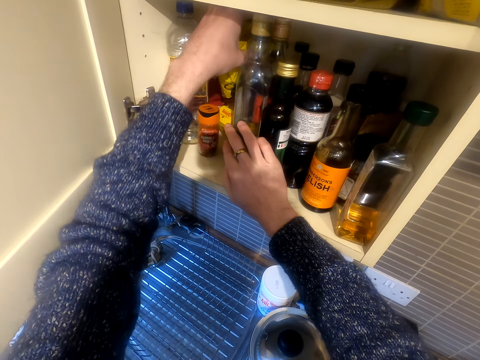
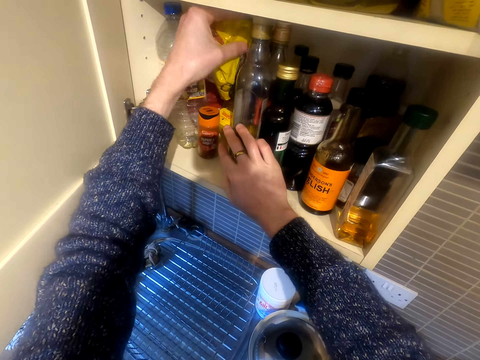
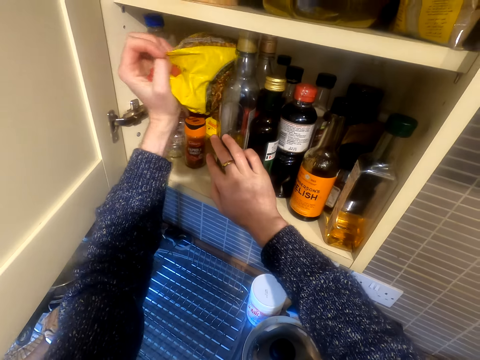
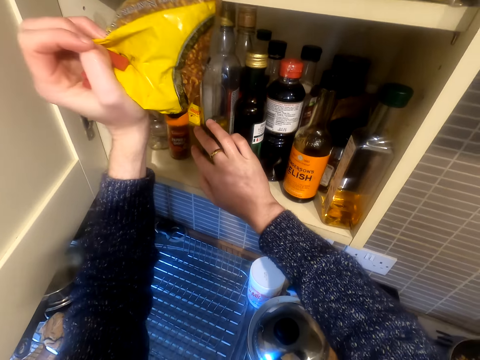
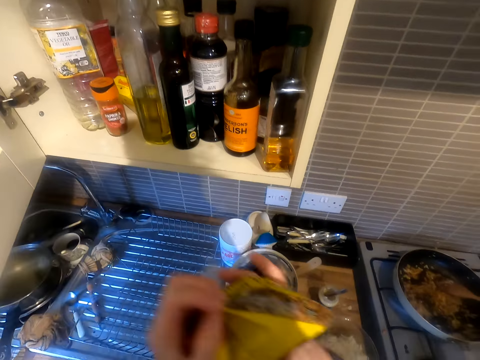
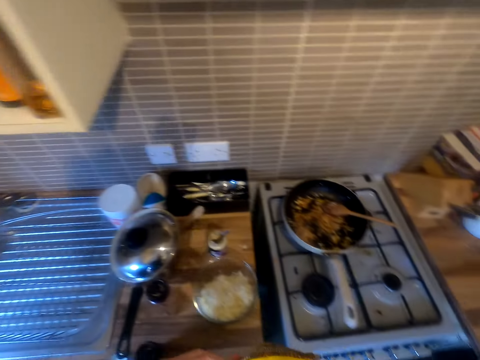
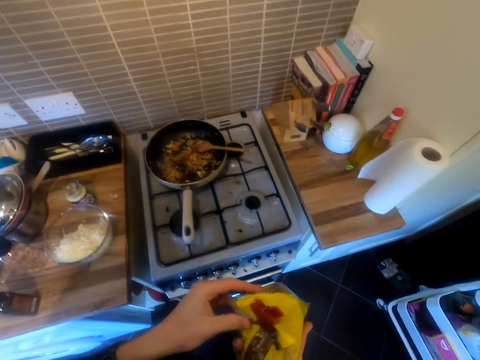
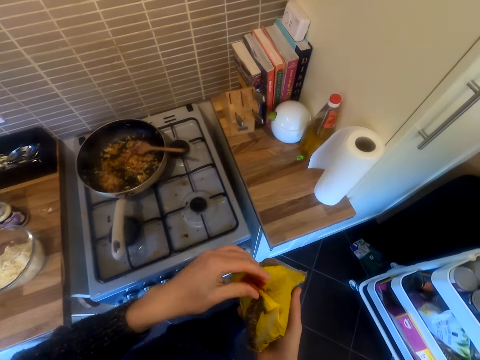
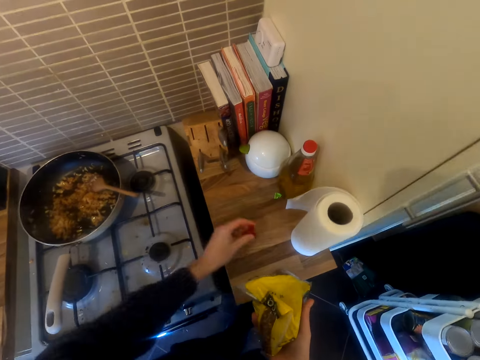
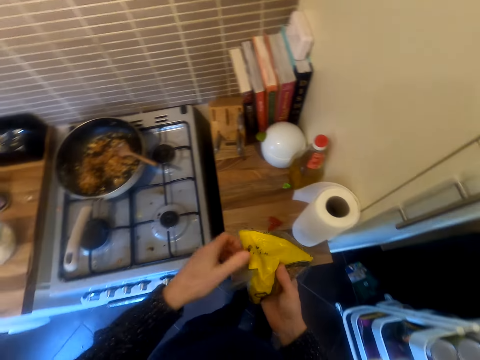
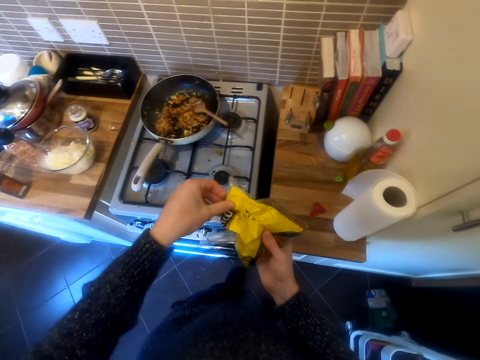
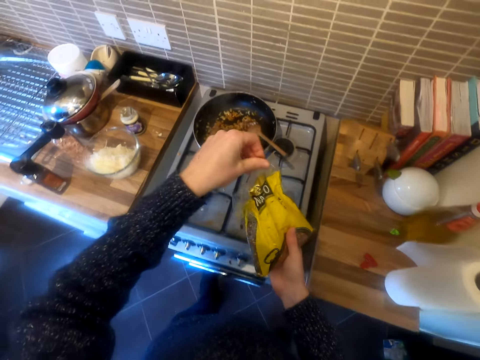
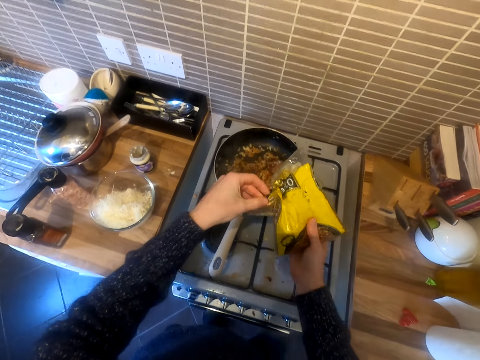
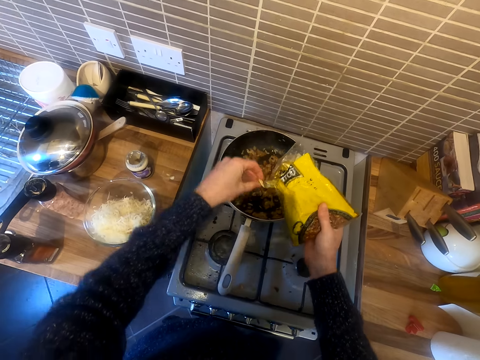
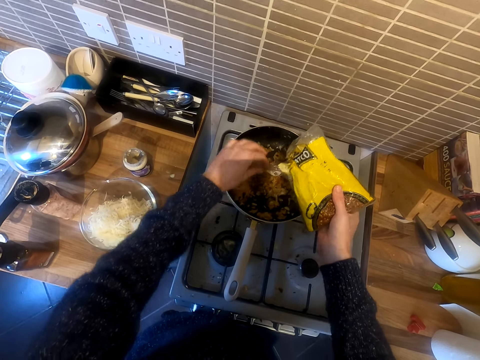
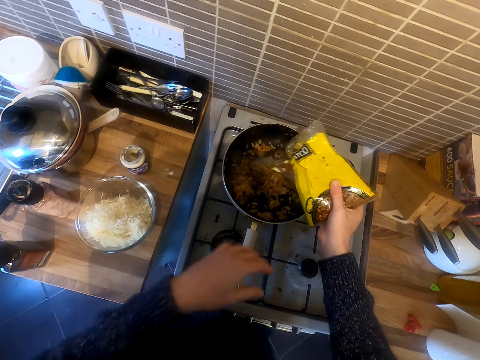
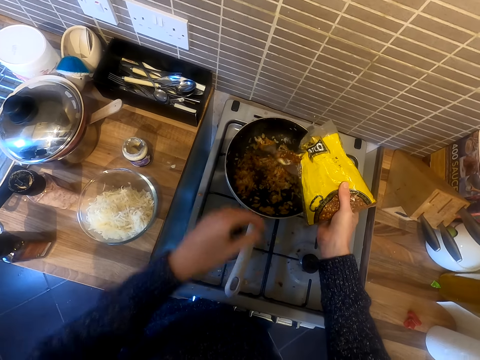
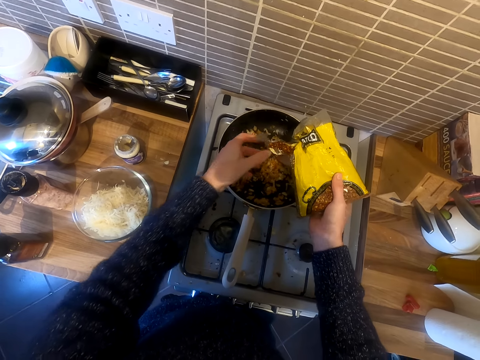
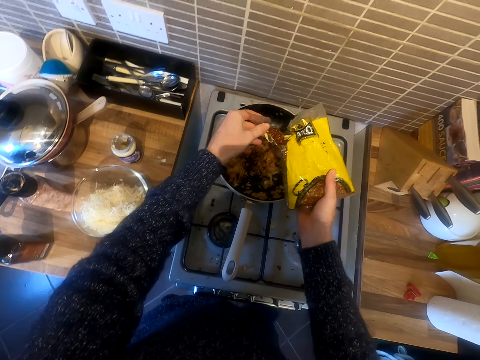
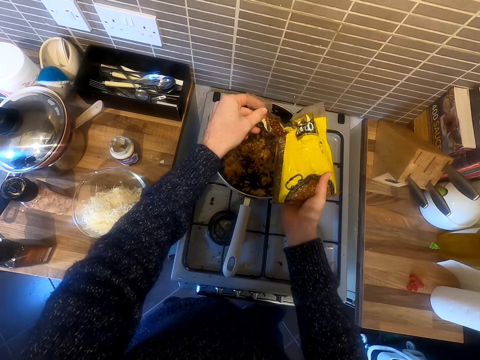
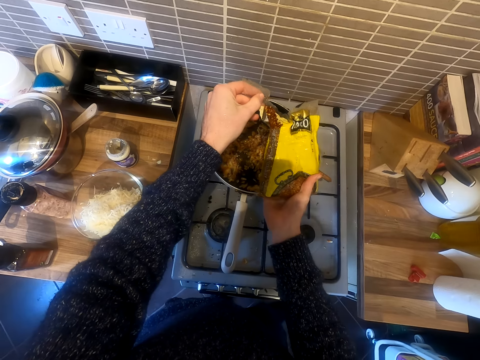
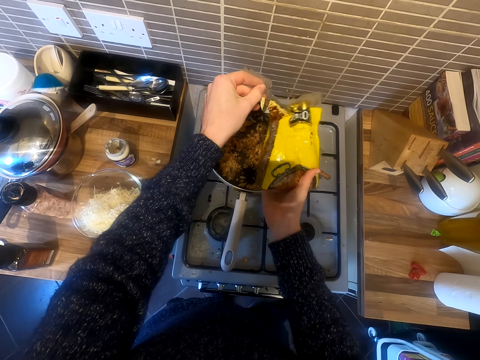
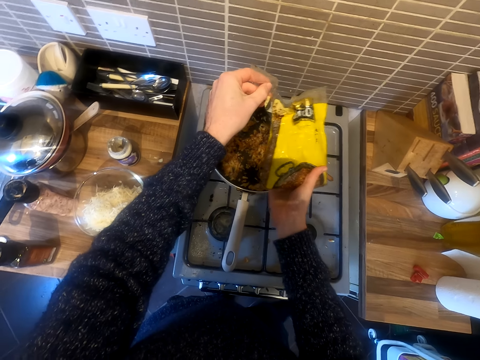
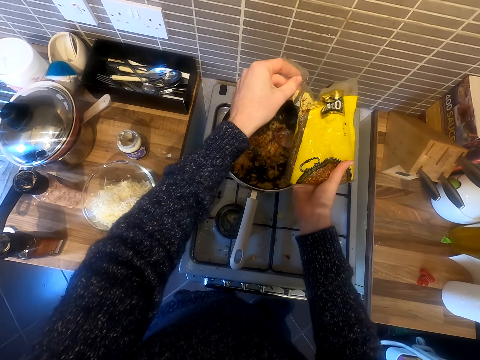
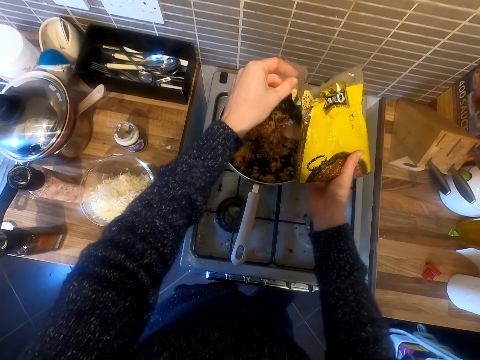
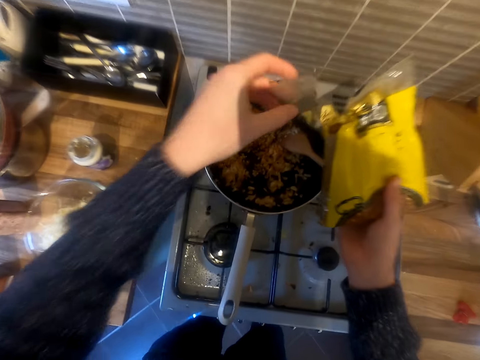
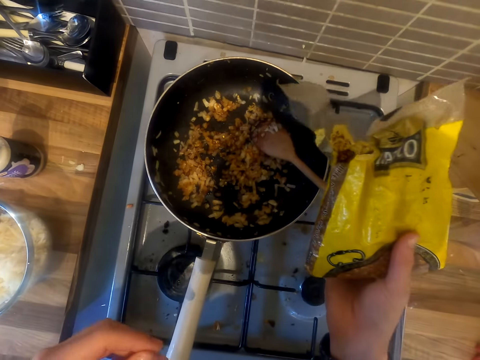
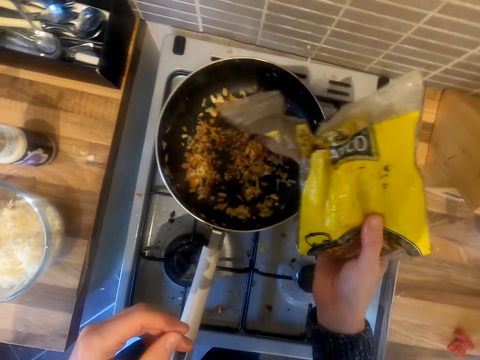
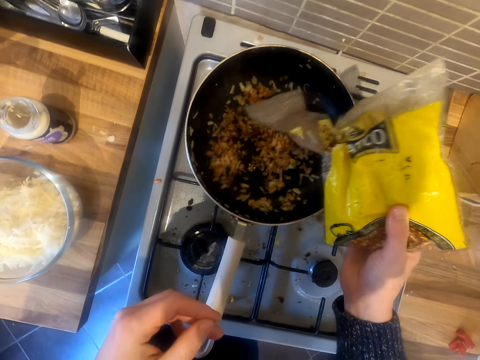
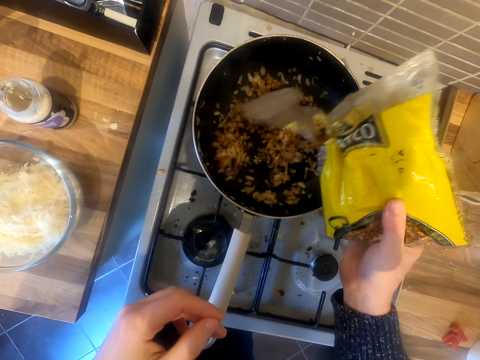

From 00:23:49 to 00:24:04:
The camera wearer picks up the paper or packet. They open the packet. They put spice in the food.

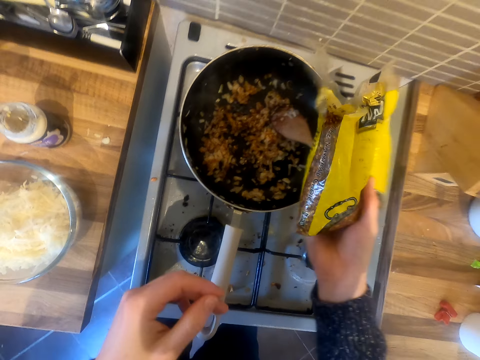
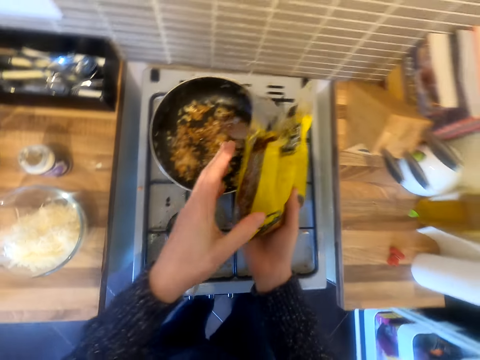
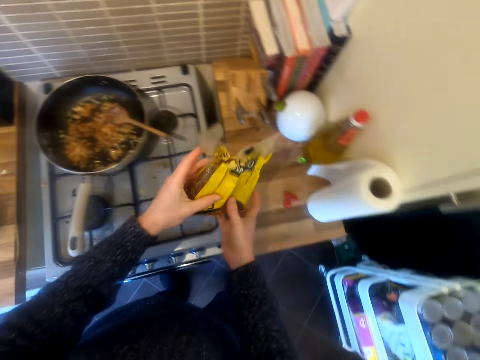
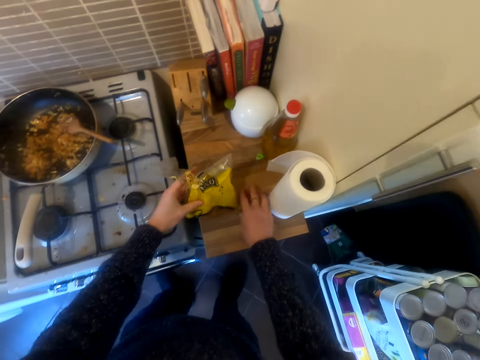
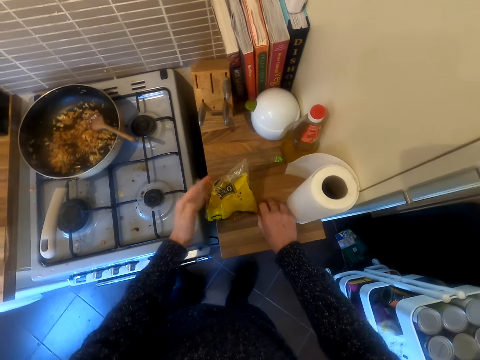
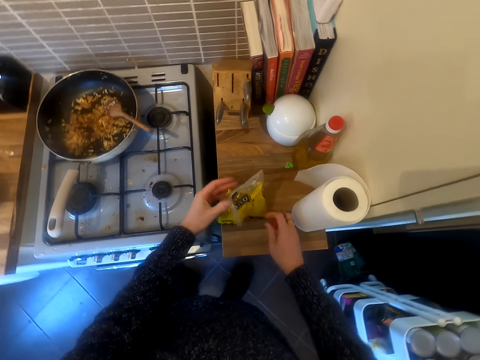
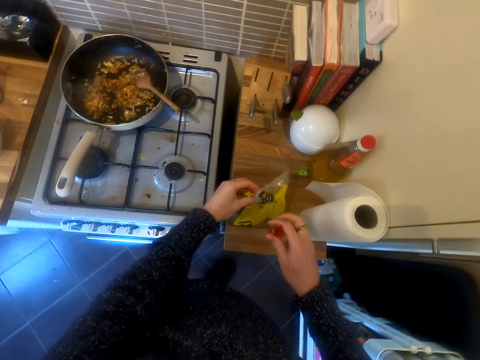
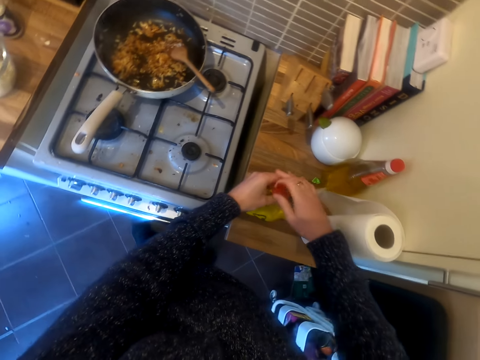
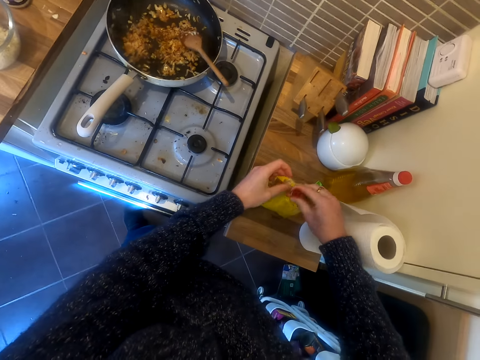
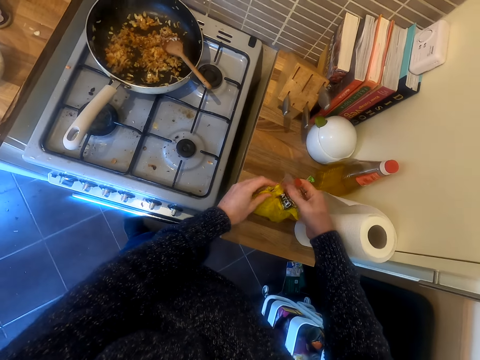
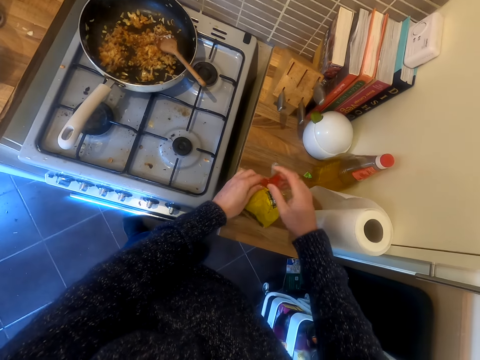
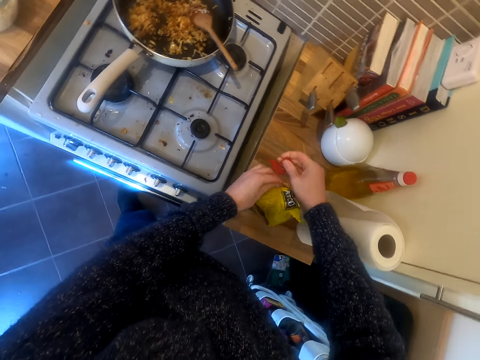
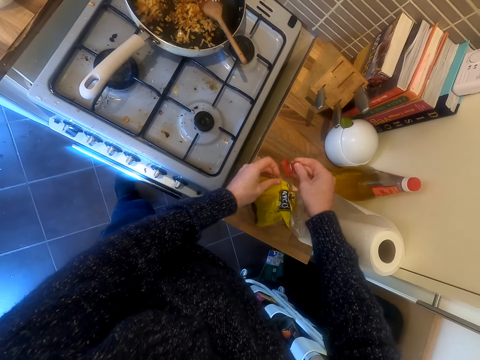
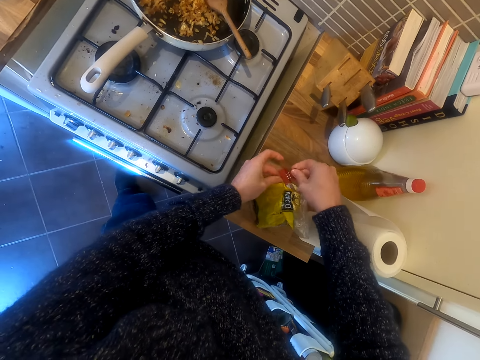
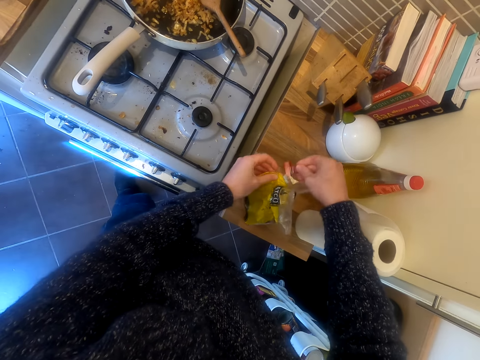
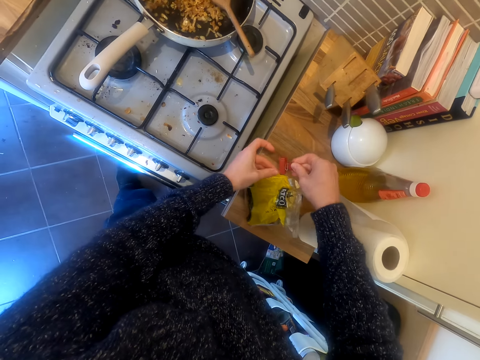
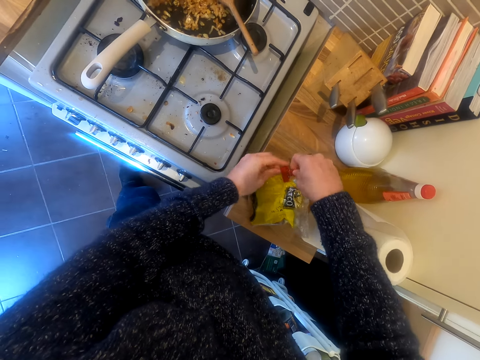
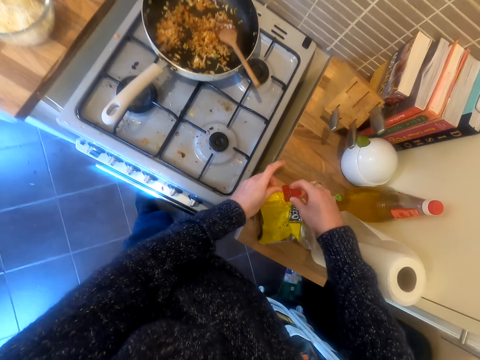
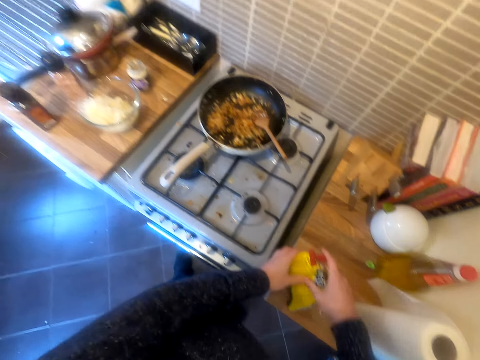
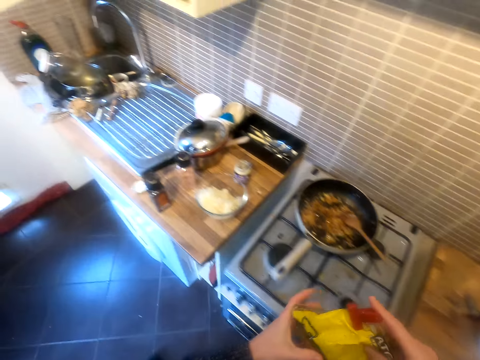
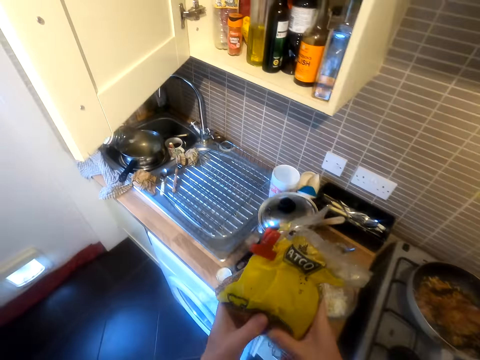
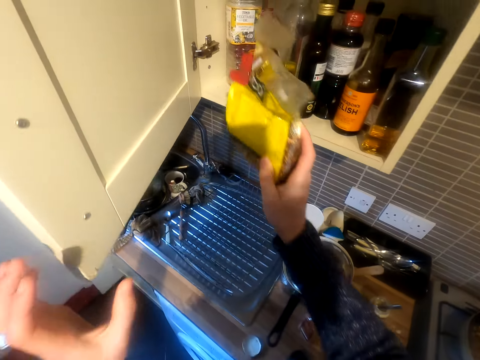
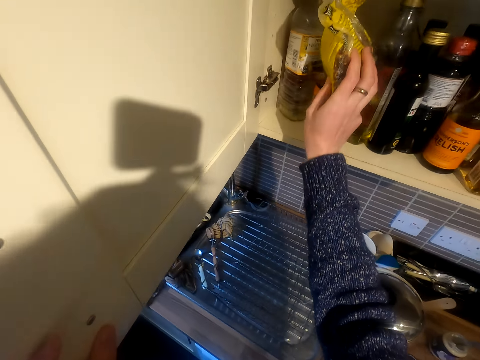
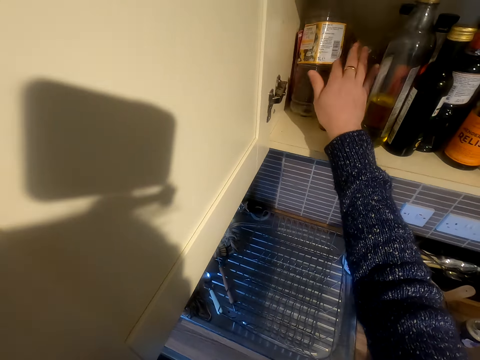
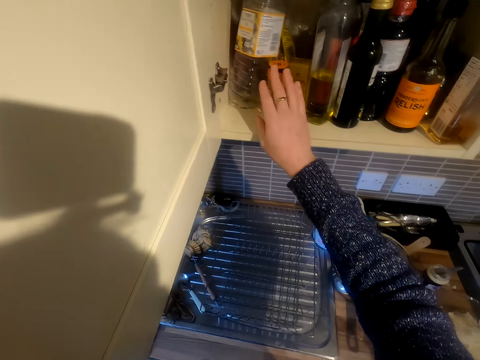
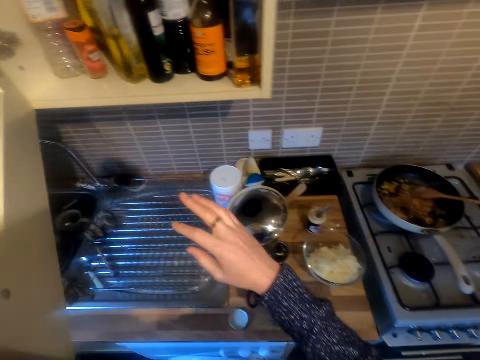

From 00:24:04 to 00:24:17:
The camera wearer puts the packet on the table. They close the packet. They return the packet in the cabinet. They put the spice in the can.
